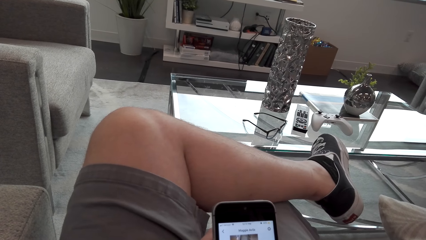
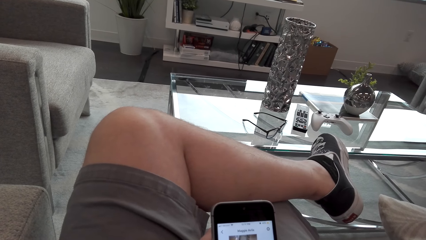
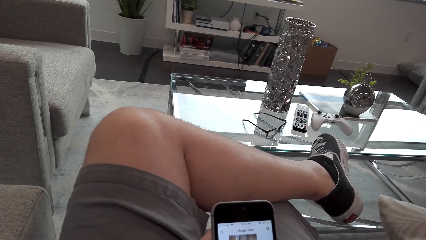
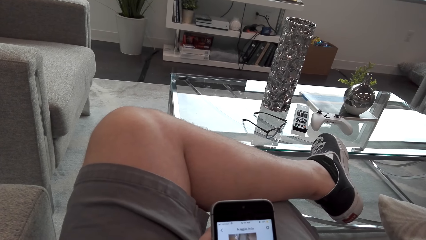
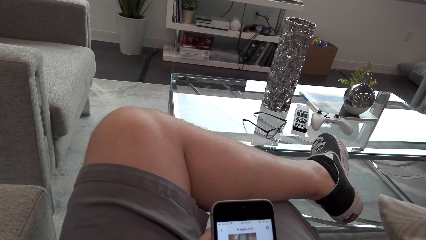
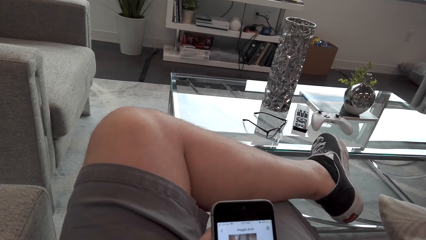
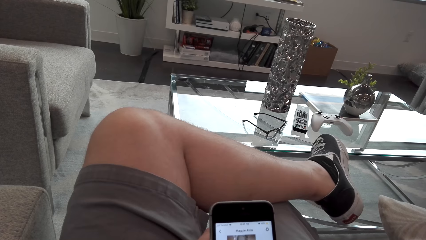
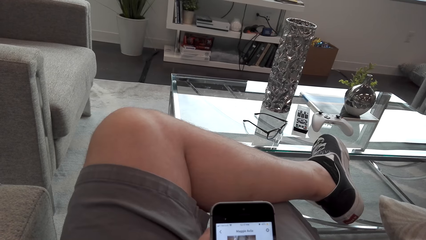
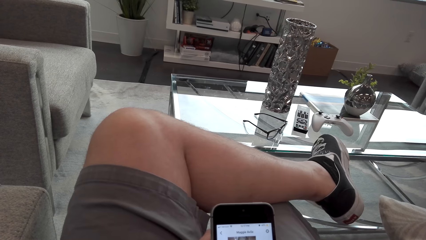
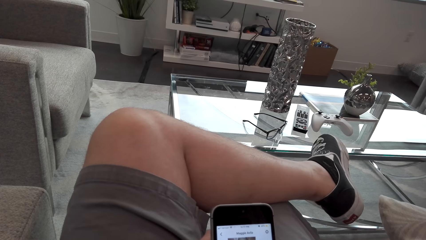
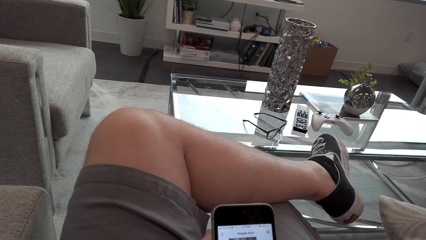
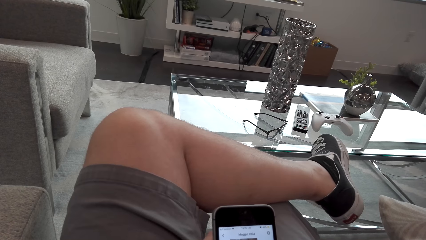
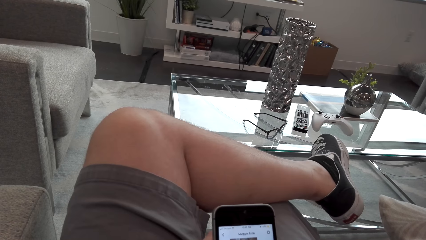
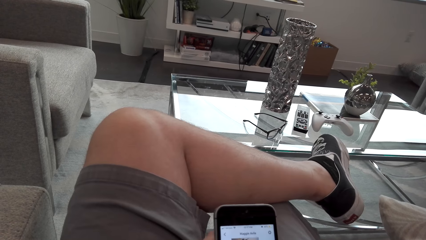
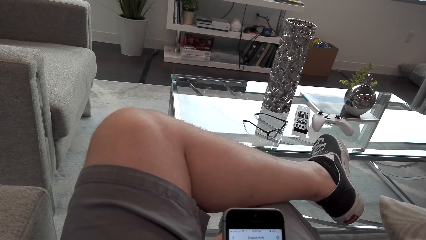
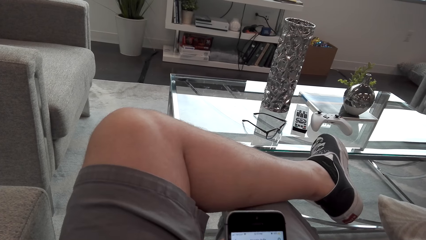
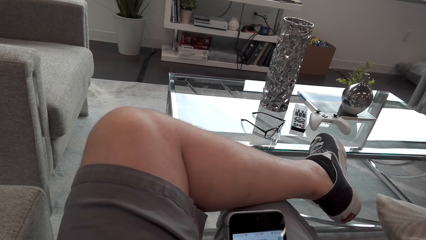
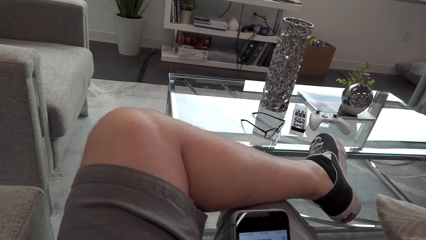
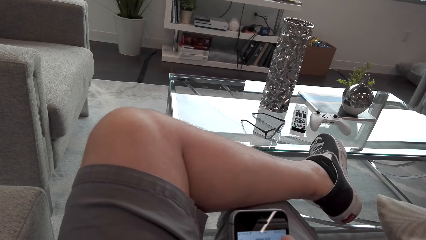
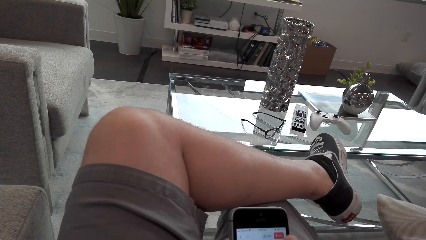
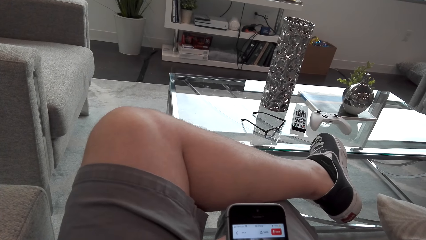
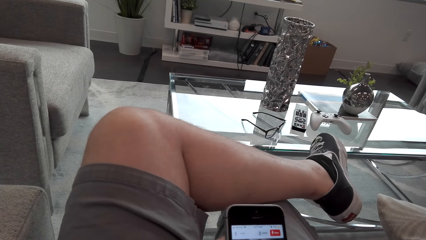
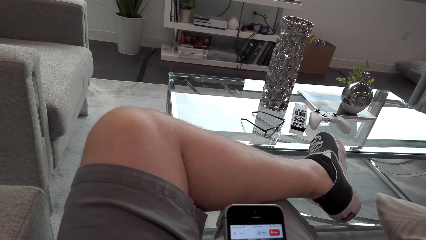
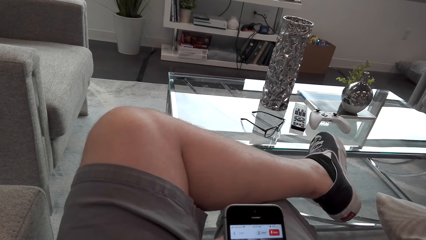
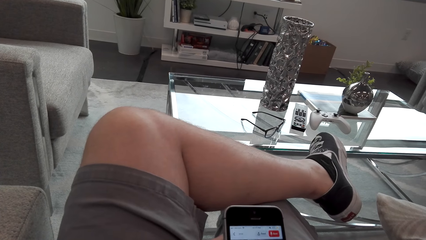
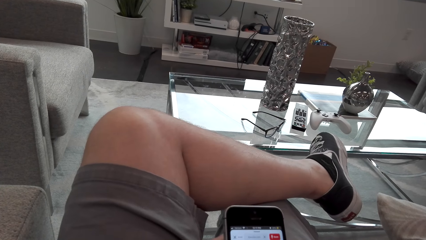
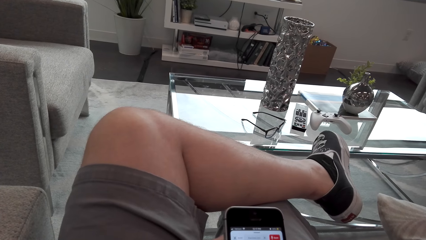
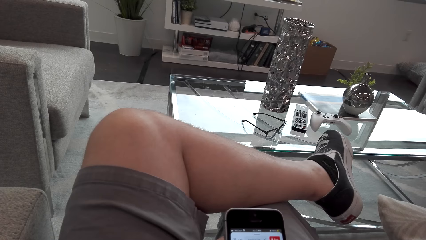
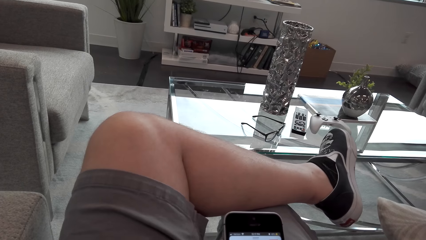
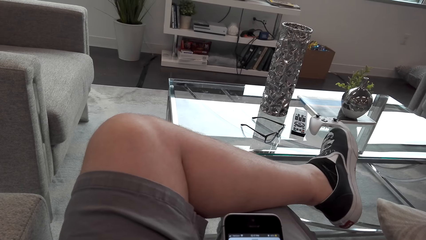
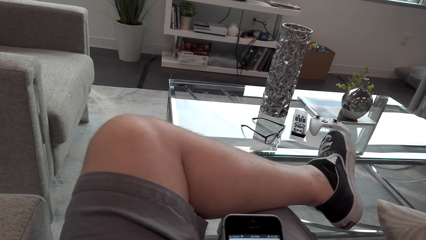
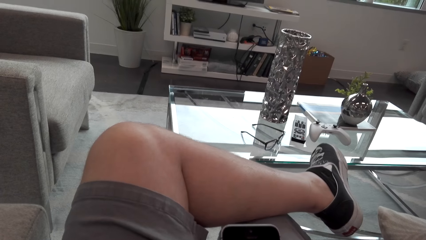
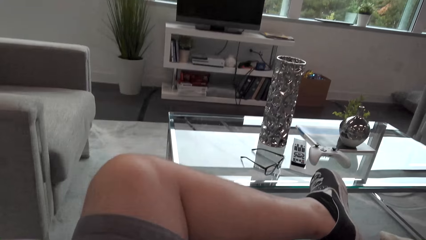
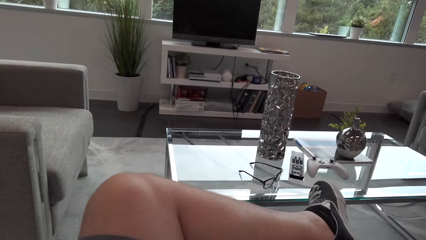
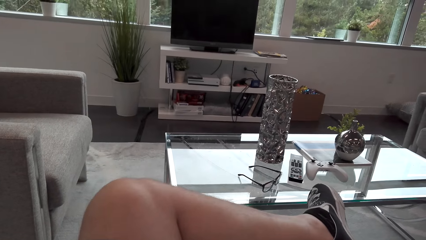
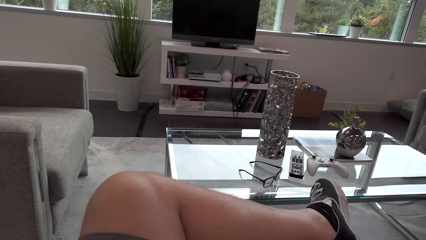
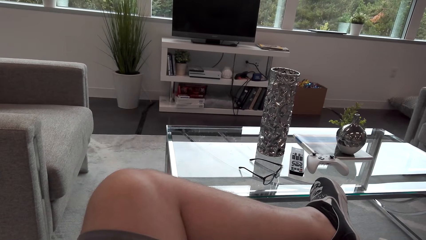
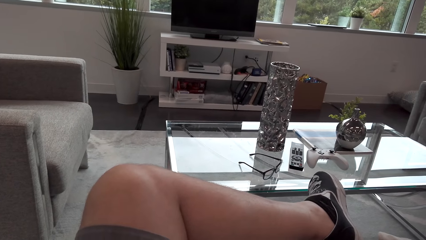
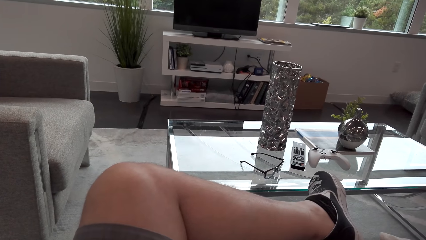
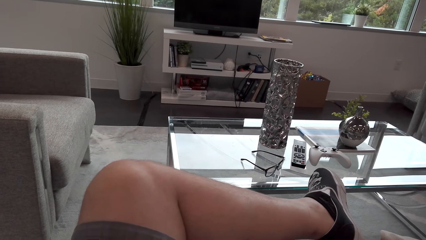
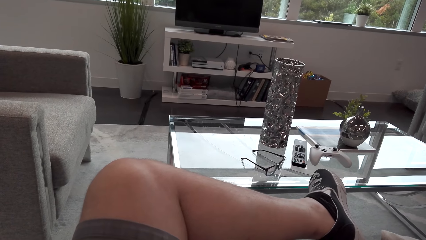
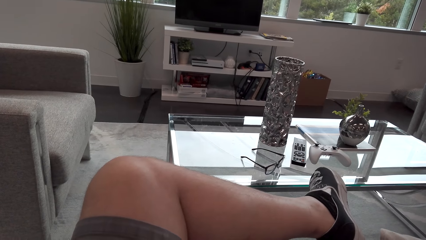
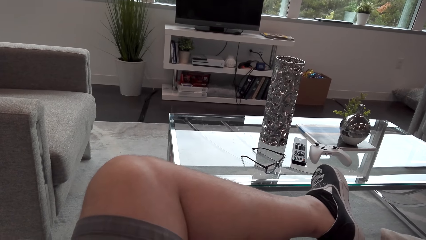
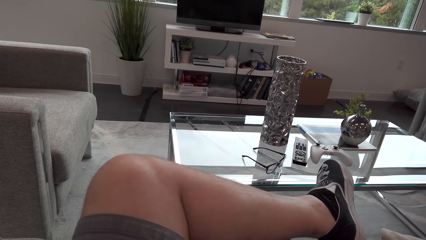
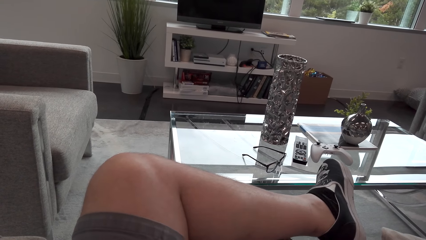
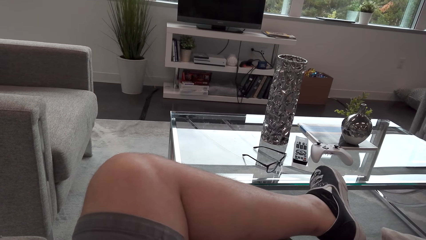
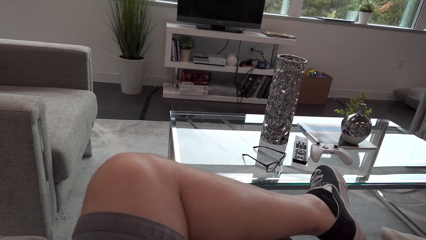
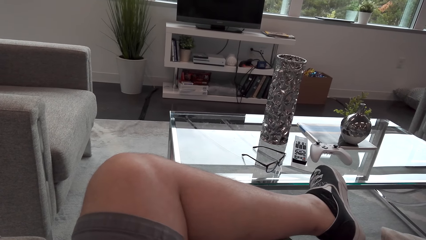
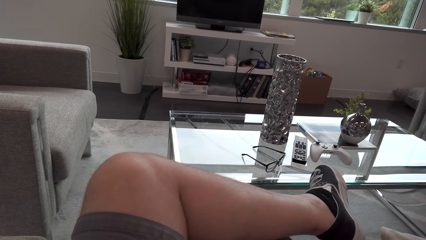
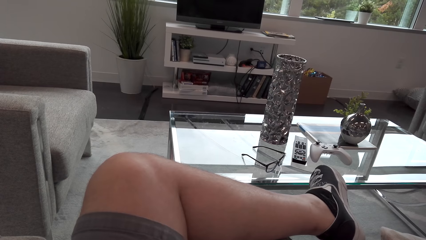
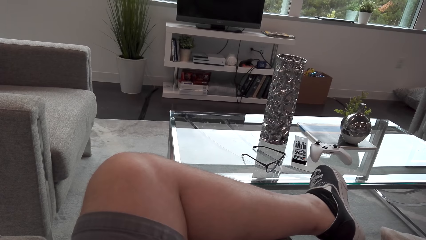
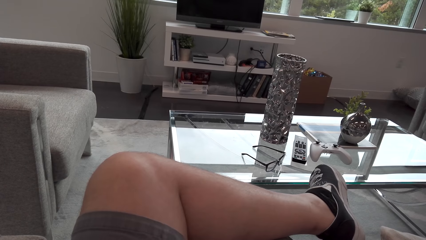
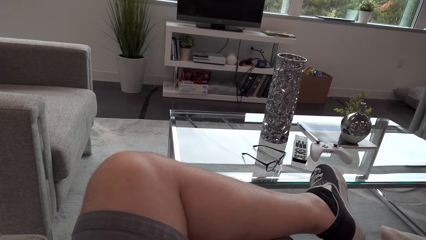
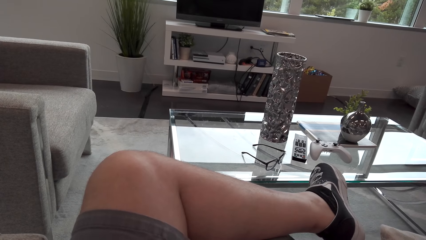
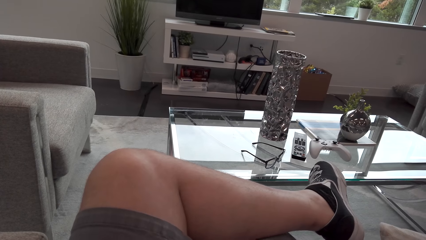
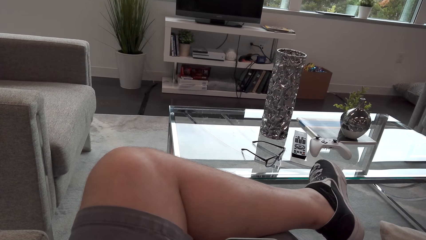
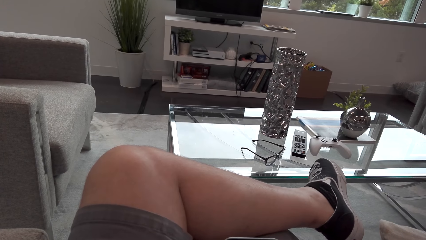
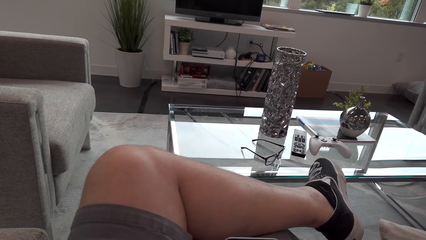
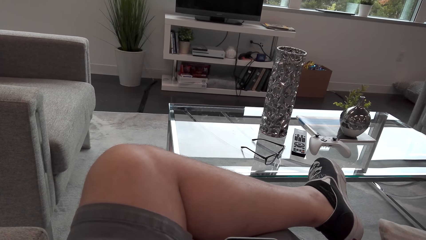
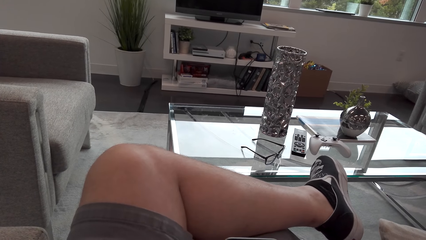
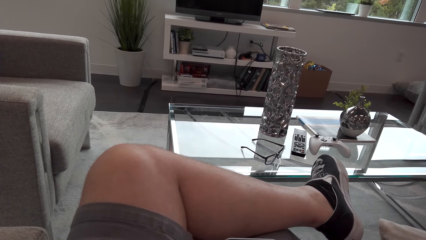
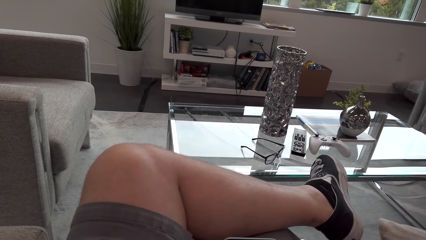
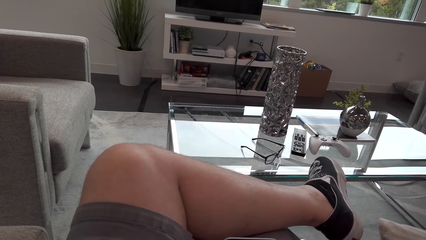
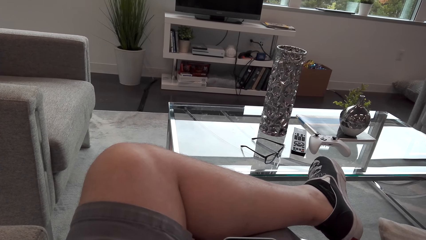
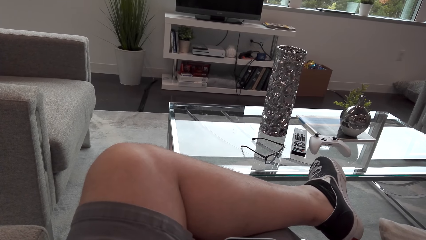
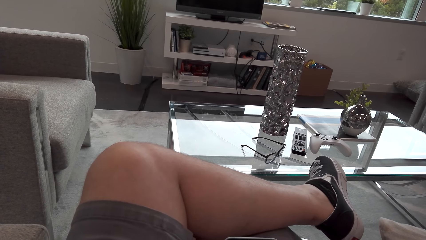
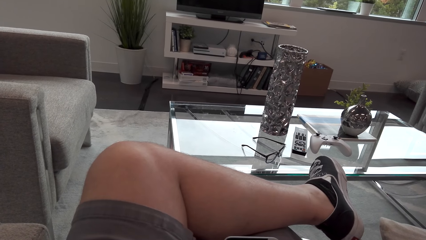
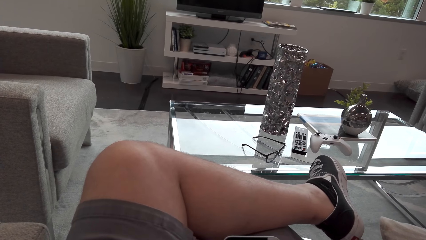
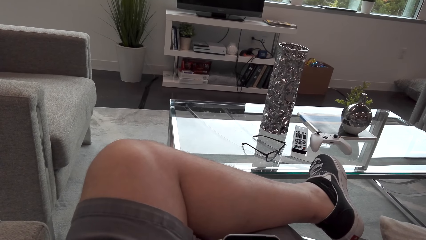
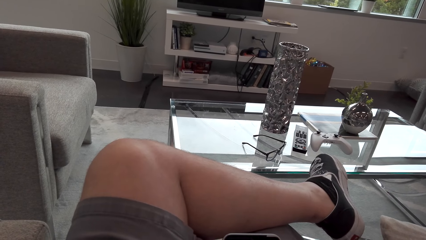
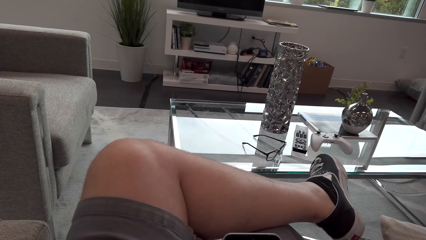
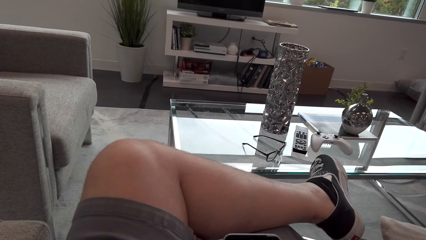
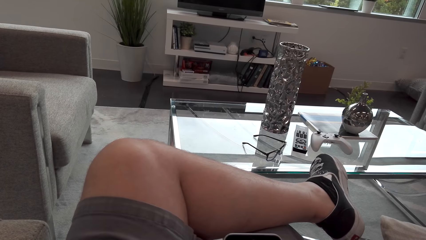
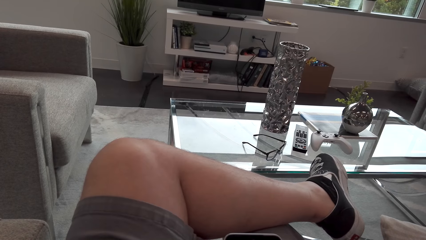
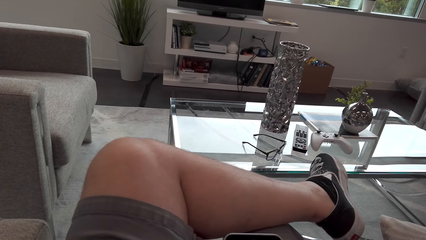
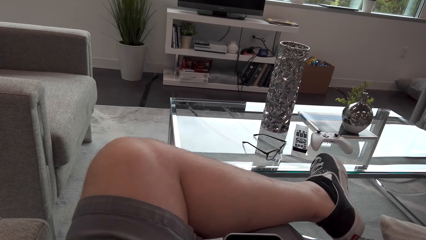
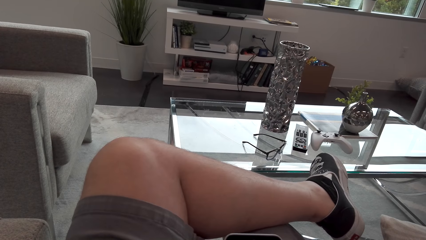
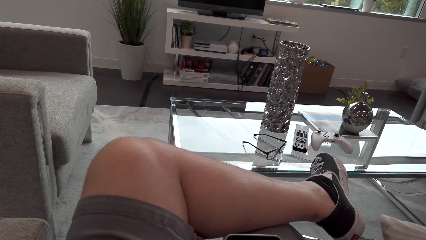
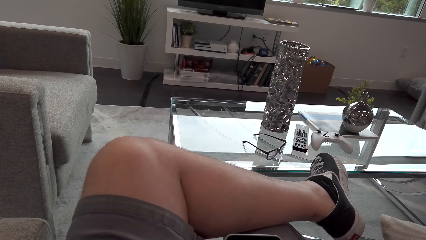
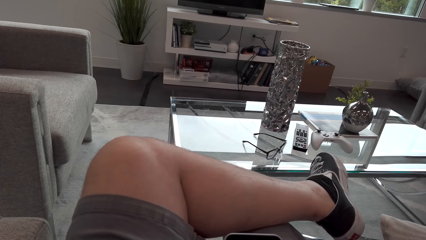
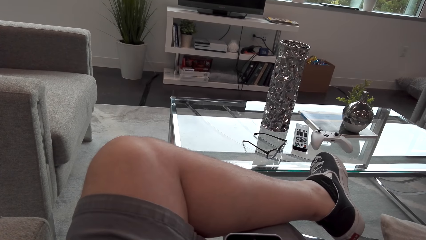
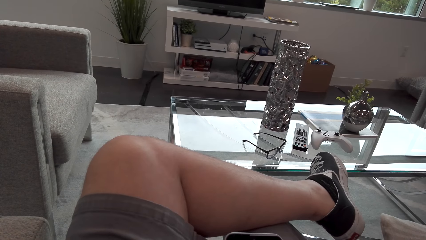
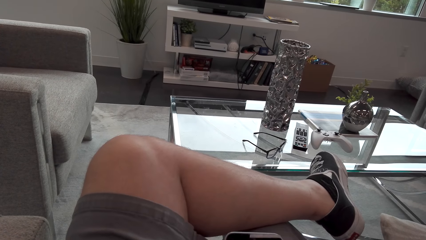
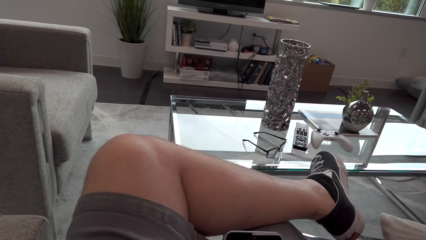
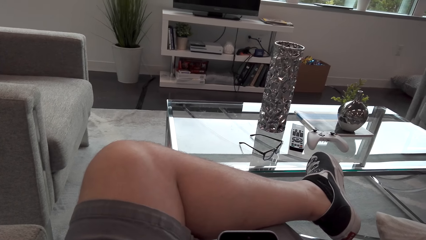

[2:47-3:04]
The camera wearer looks around.
